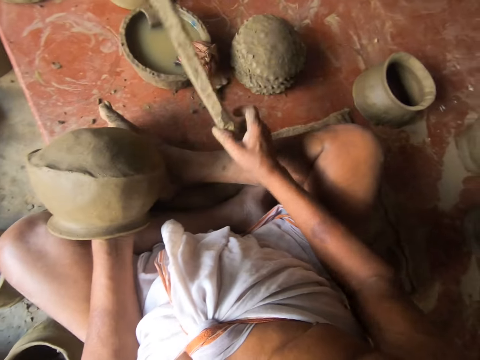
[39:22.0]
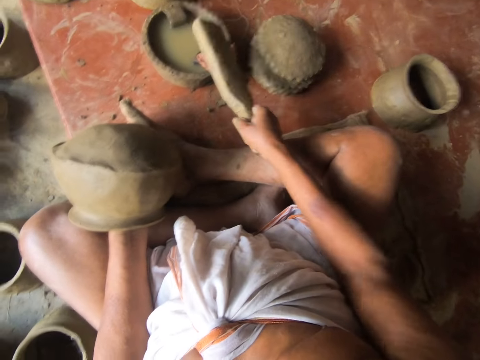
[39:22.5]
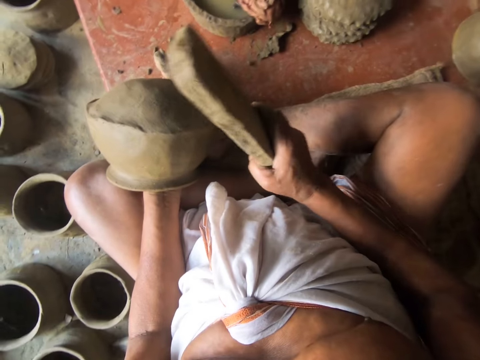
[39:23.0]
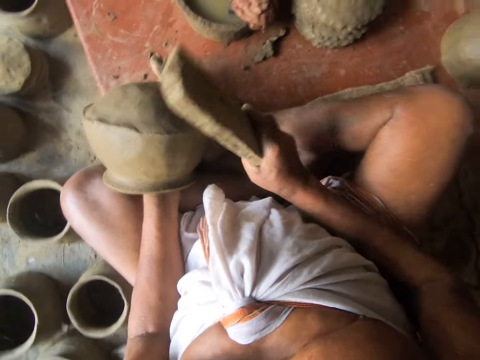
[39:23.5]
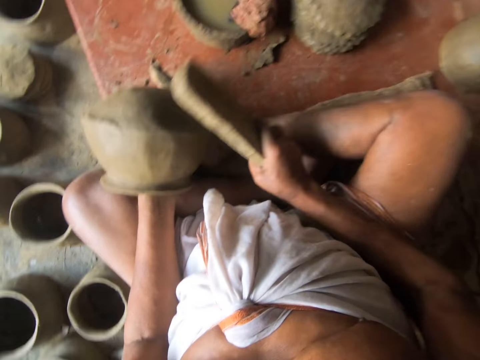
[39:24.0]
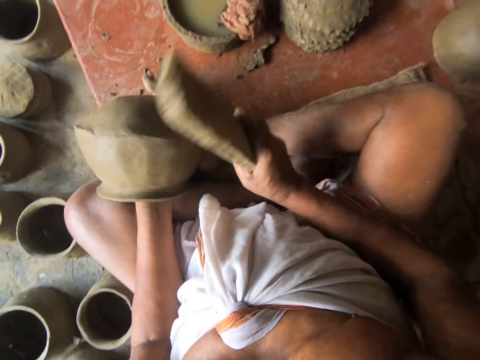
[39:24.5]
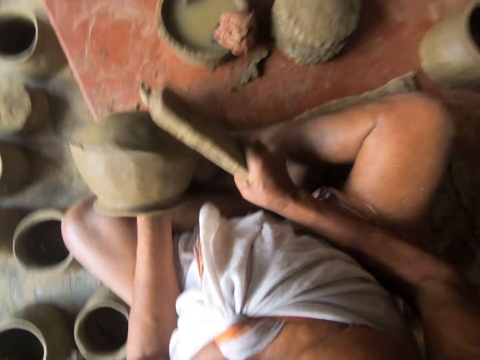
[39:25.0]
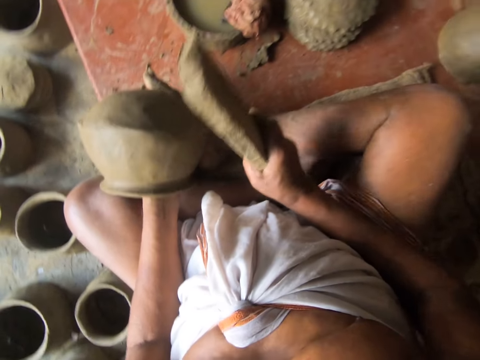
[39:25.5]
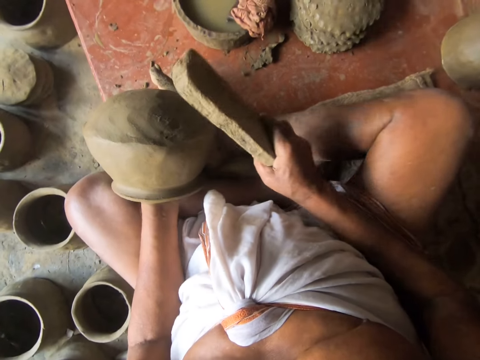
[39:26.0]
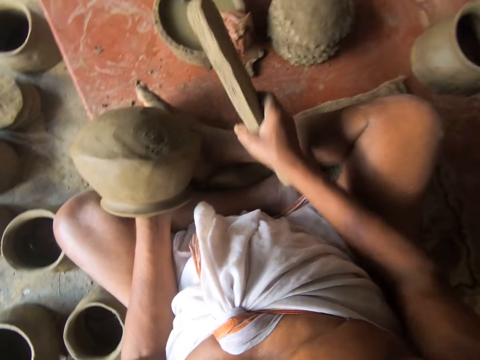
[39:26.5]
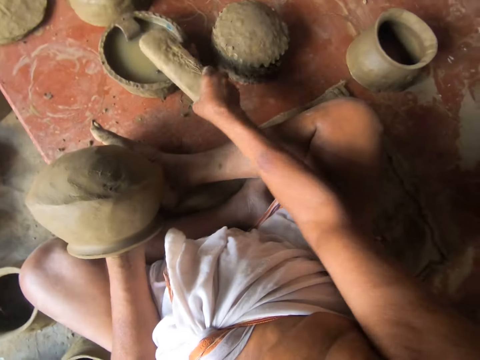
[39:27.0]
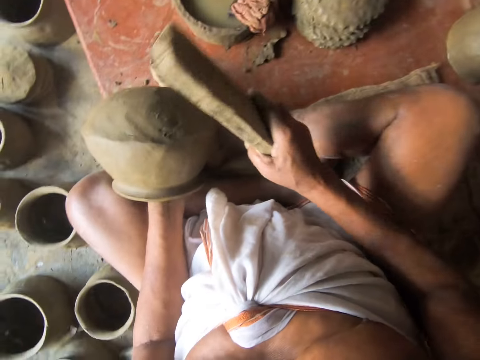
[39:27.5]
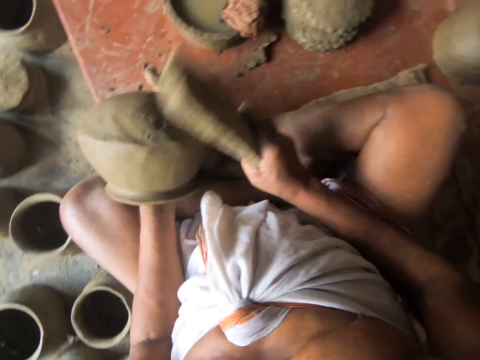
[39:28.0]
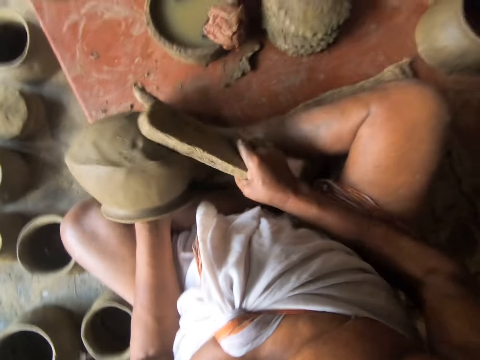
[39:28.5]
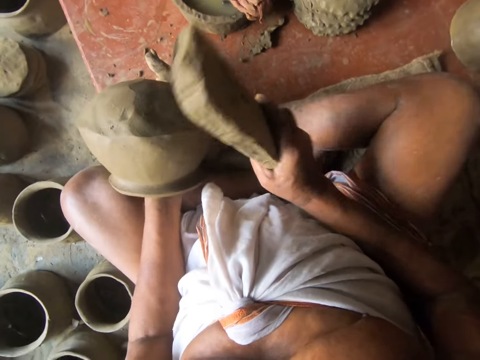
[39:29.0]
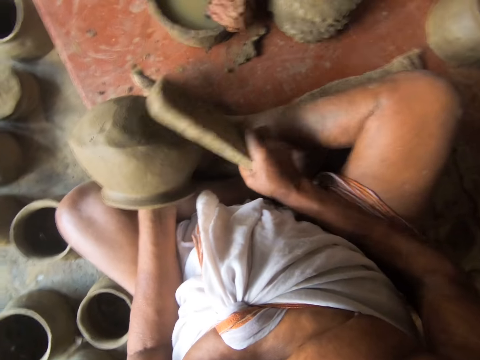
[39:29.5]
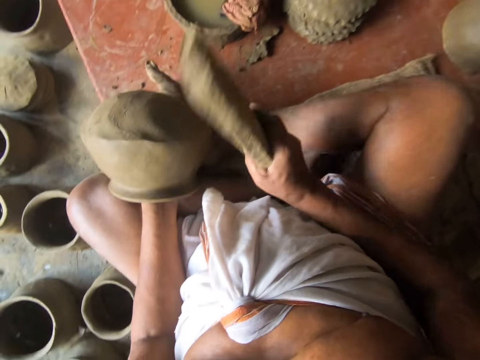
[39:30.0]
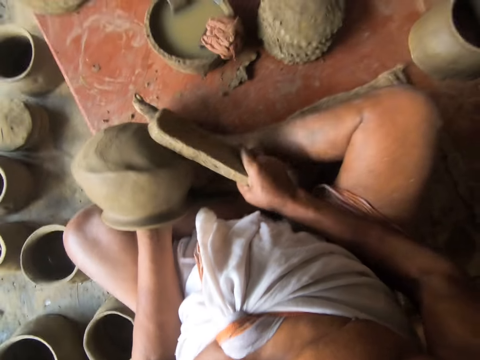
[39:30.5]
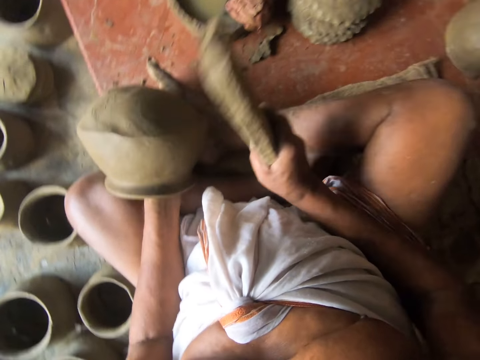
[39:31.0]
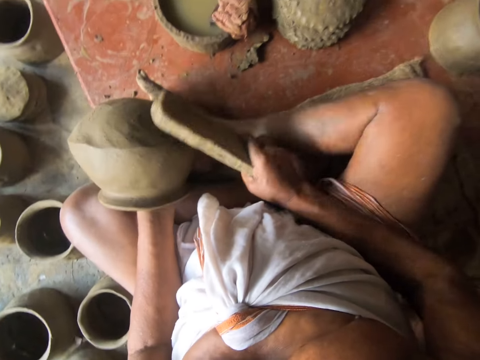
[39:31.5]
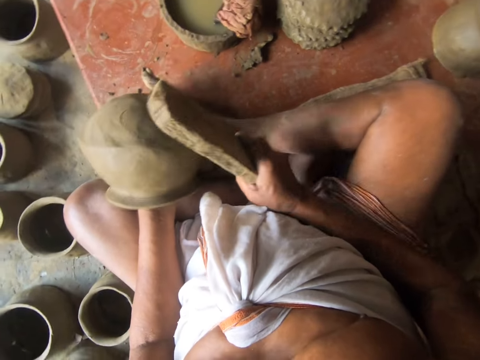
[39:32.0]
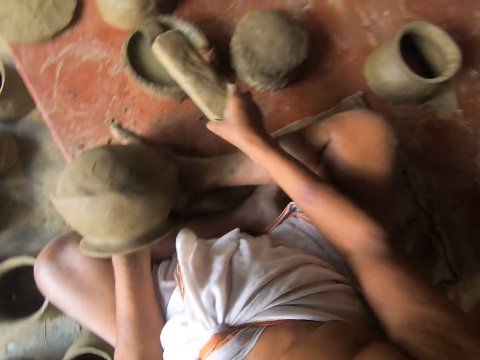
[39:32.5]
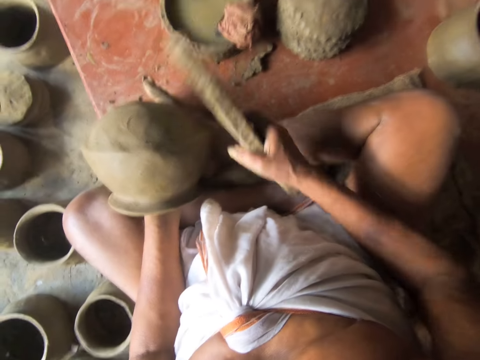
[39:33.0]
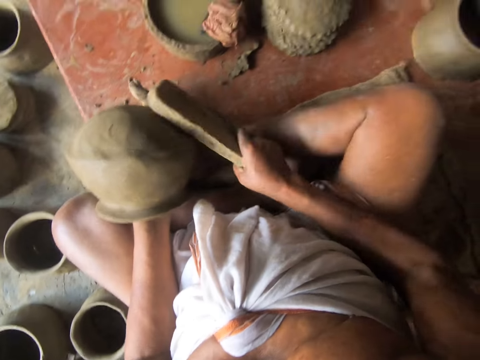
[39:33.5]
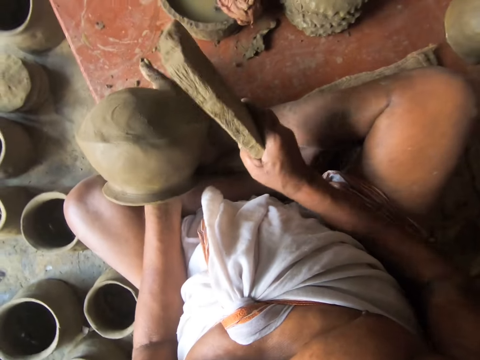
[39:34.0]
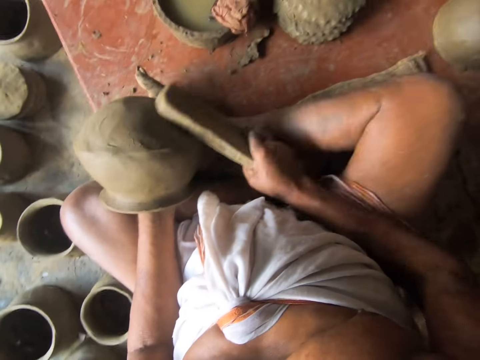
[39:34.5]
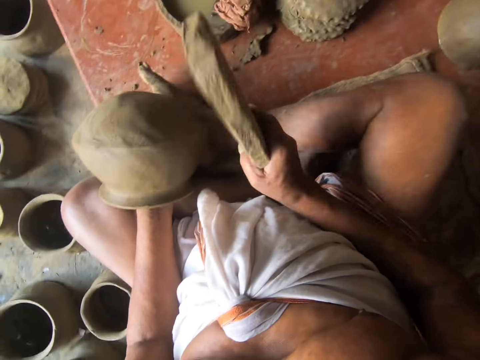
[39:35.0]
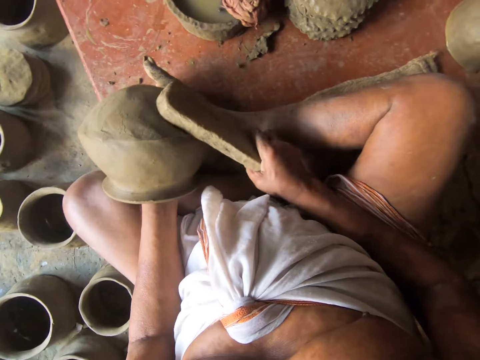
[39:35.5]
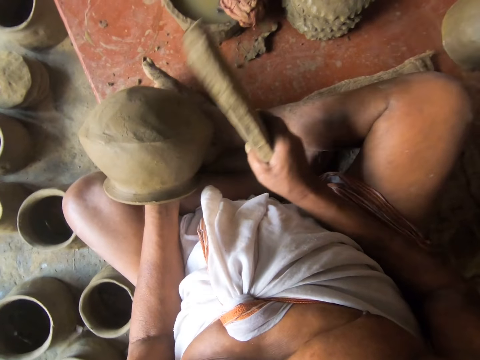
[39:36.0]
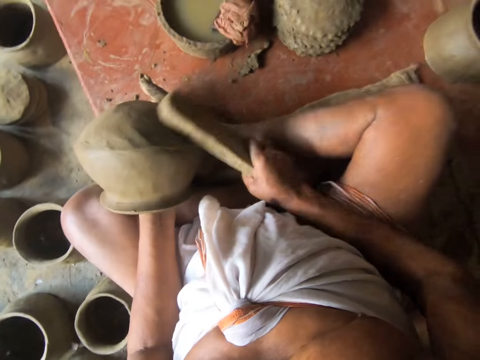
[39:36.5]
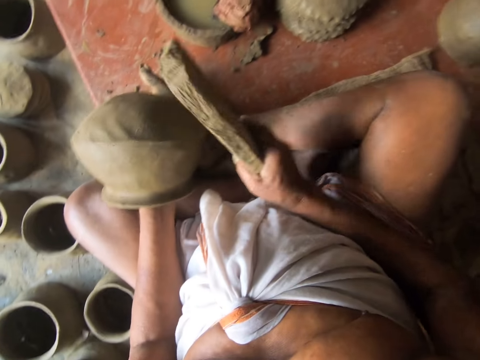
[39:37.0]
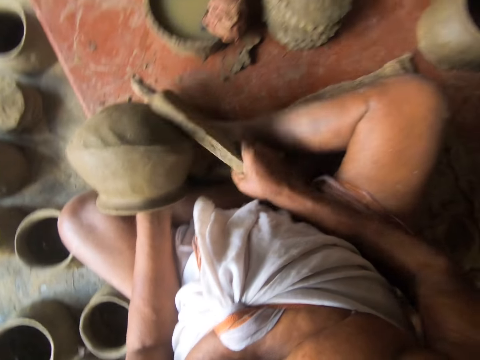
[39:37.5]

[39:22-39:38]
The camera wearer wets the wood. They hit the piece of cloth. They hit on the moulded clay. They hit the piece of cloth. They wet the wood. They hit on the moulded clay. They wet the wood. They hit the piece of cloth. They hit on the moulded clay.

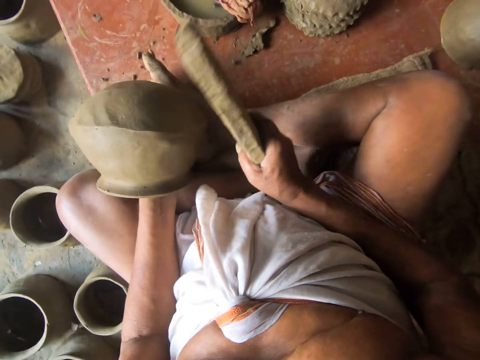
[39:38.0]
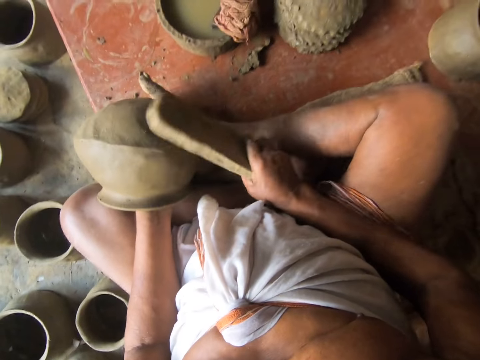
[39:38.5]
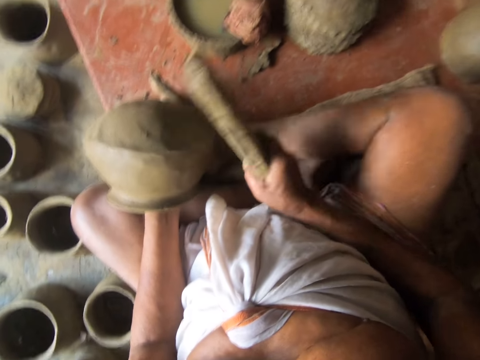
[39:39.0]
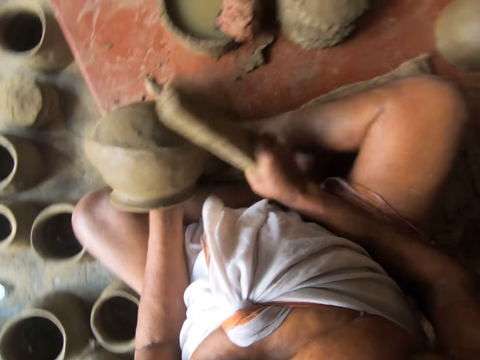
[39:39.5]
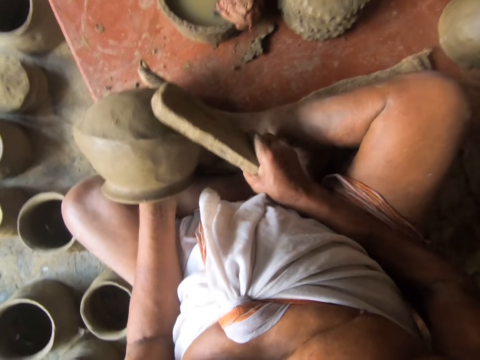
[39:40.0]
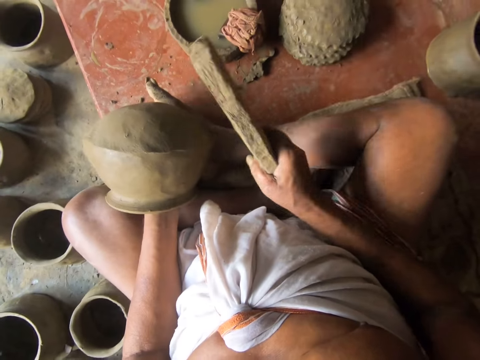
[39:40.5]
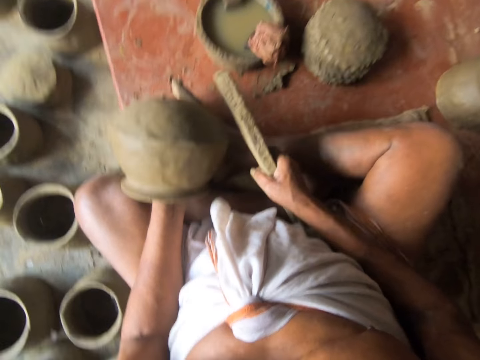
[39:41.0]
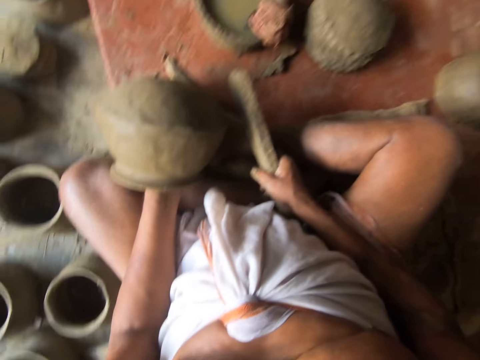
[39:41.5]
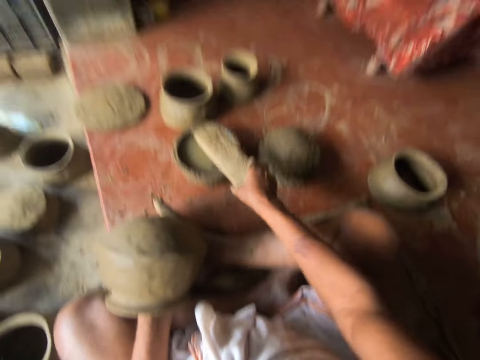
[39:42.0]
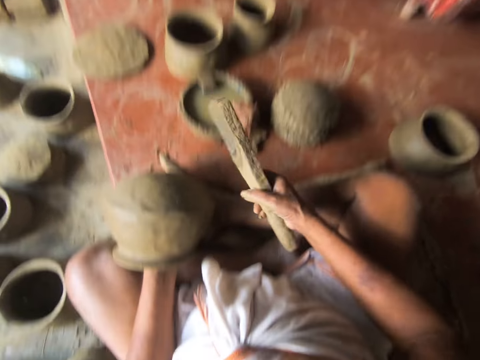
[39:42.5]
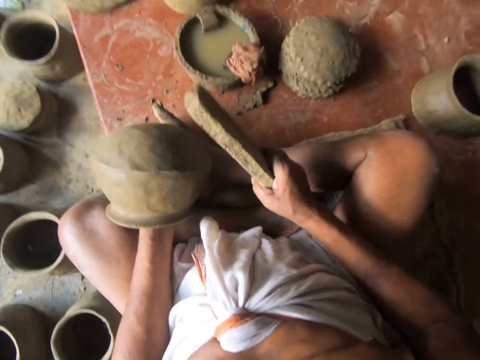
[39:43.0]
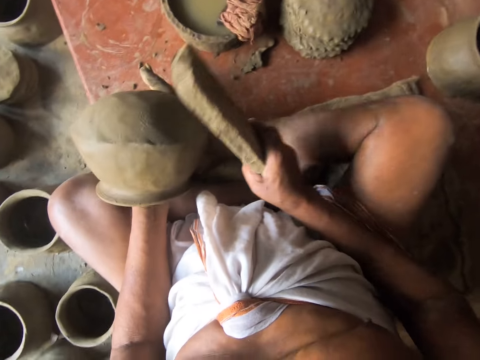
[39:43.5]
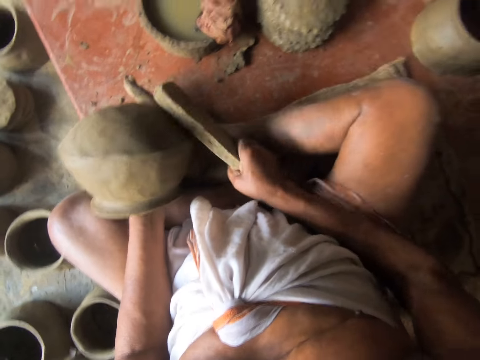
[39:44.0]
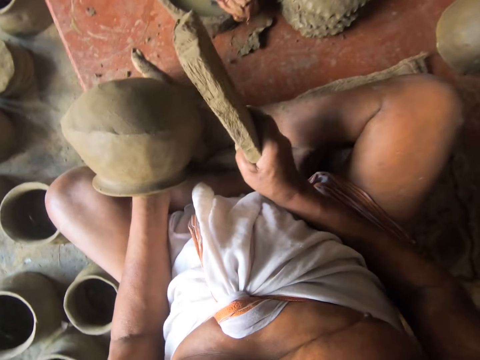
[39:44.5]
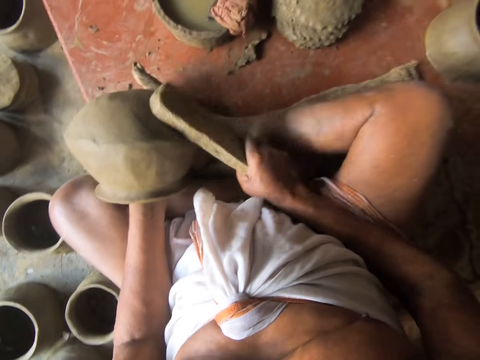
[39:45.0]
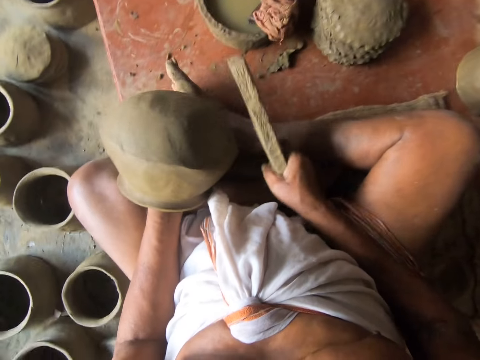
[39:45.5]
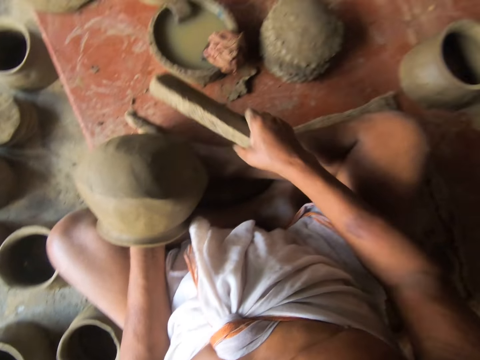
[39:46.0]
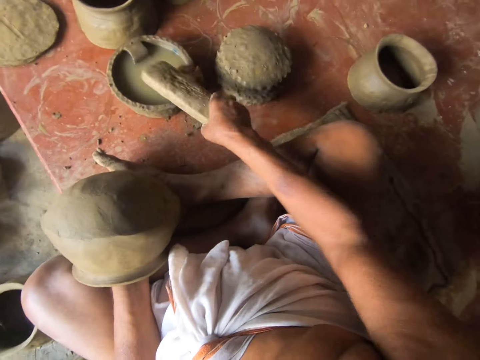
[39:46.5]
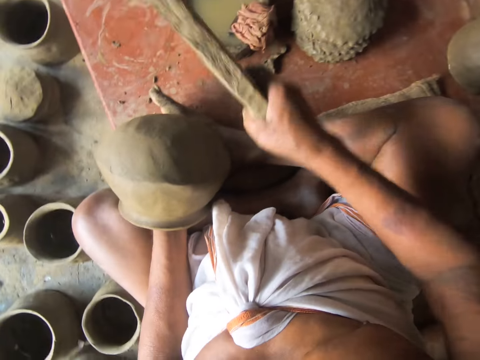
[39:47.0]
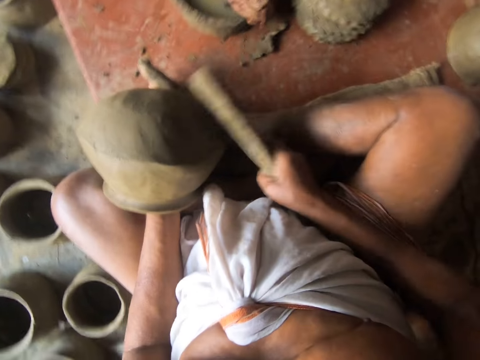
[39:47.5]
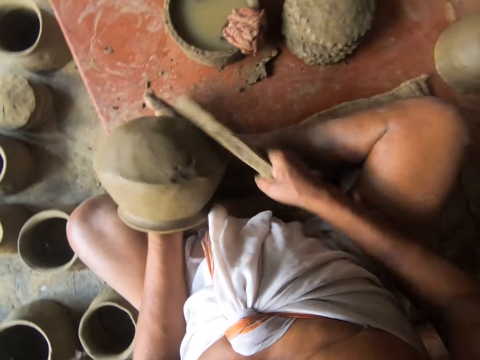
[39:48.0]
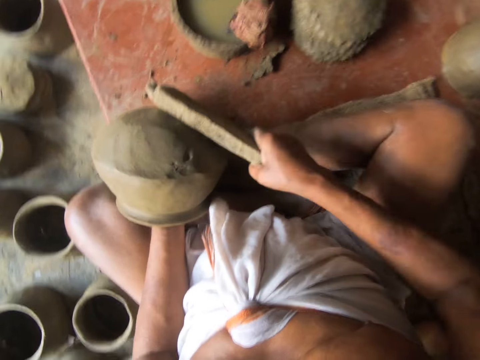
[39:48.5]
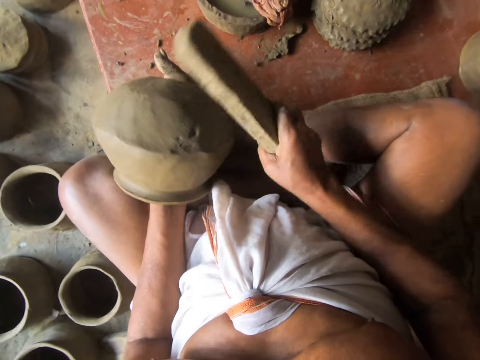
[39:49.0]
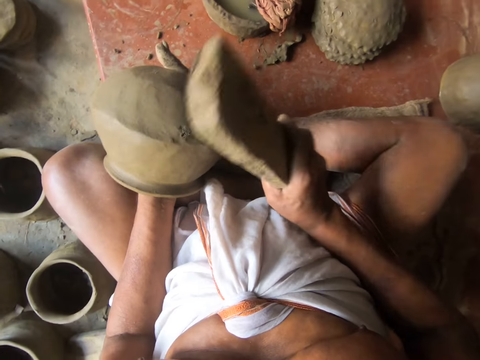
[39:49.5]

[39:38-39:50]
The camera wearer hits the piece of cloth. They wet the wood. They hit on the moulded clay. They wet the wood. They hit the piece of cloth. They hit on the moulded clay.
